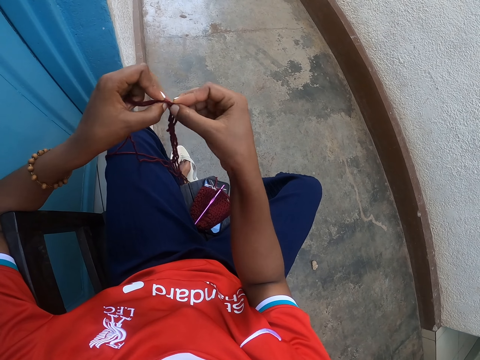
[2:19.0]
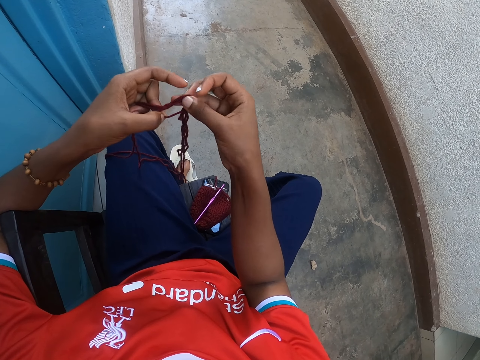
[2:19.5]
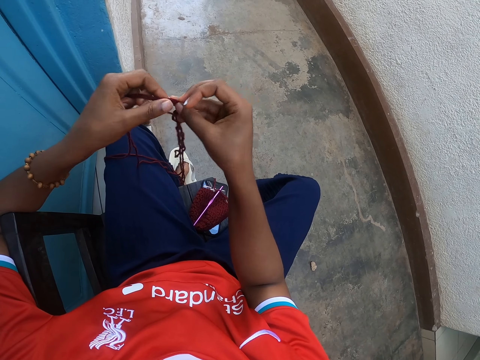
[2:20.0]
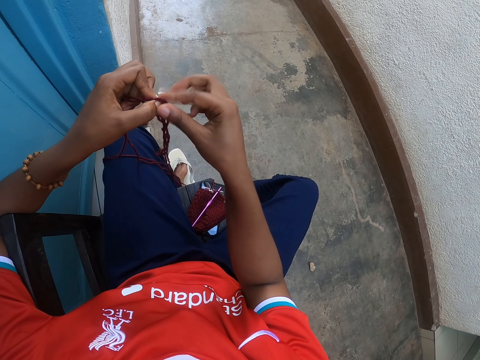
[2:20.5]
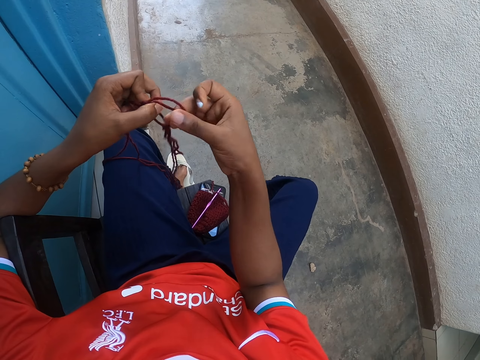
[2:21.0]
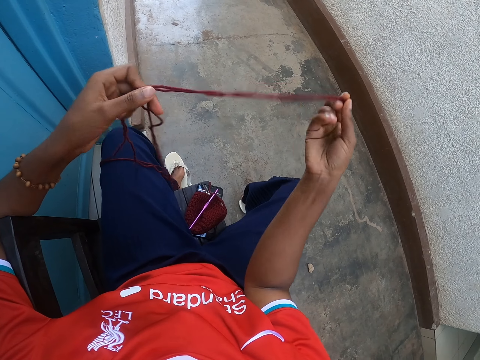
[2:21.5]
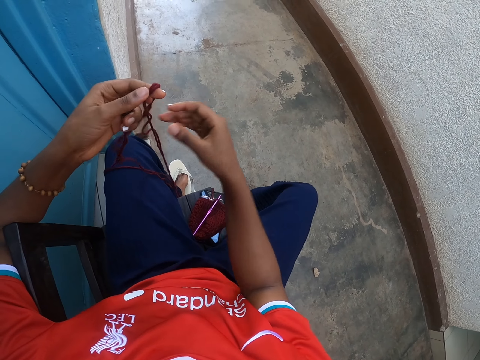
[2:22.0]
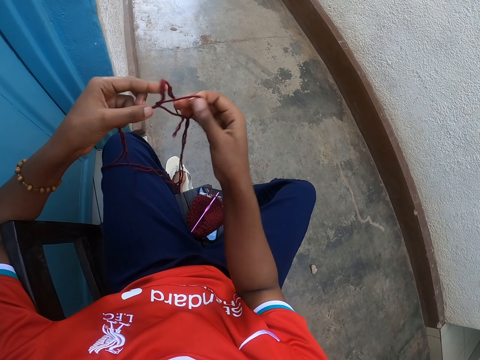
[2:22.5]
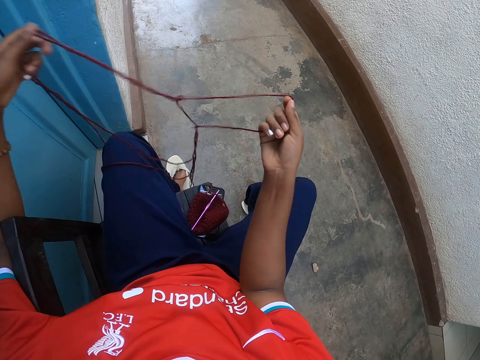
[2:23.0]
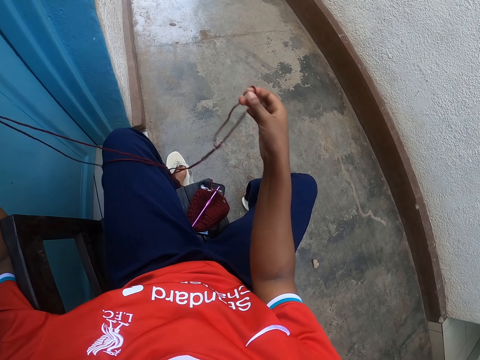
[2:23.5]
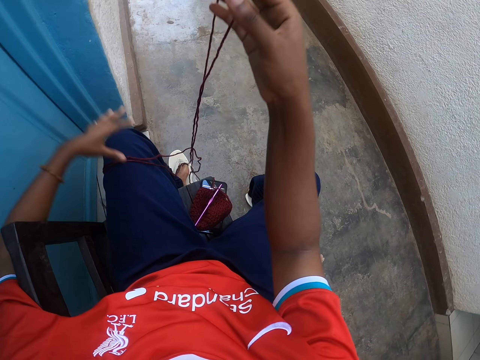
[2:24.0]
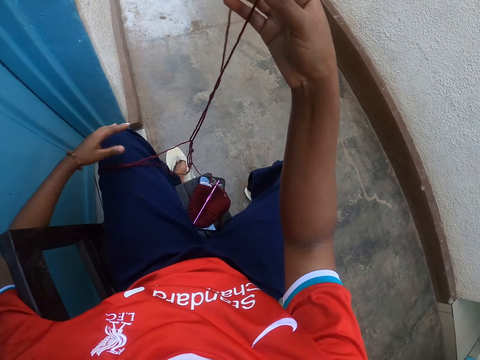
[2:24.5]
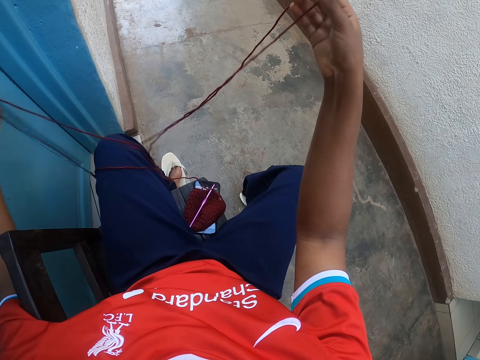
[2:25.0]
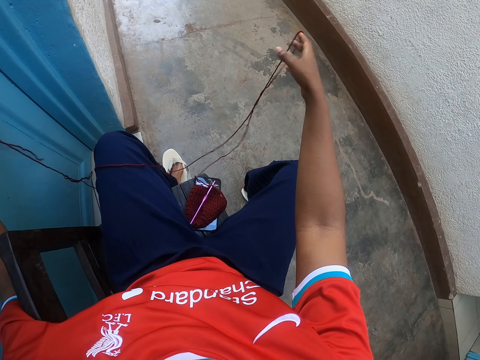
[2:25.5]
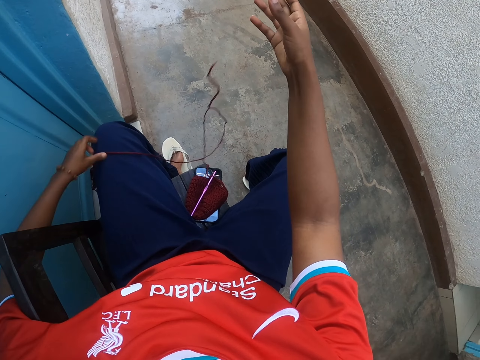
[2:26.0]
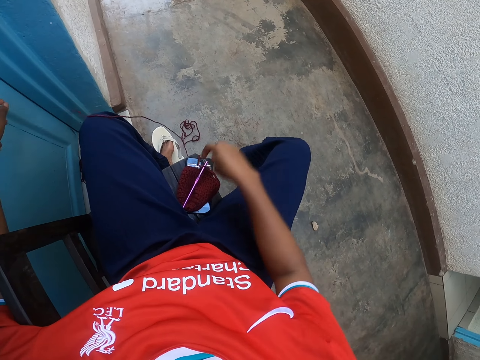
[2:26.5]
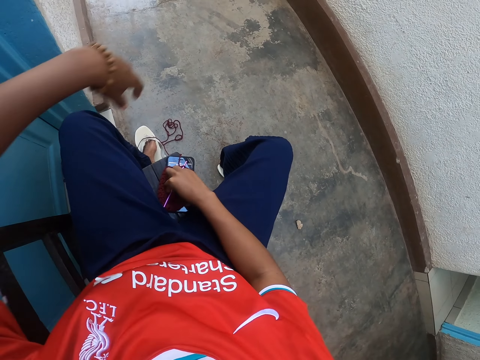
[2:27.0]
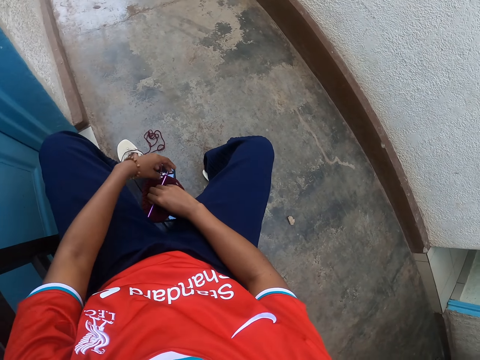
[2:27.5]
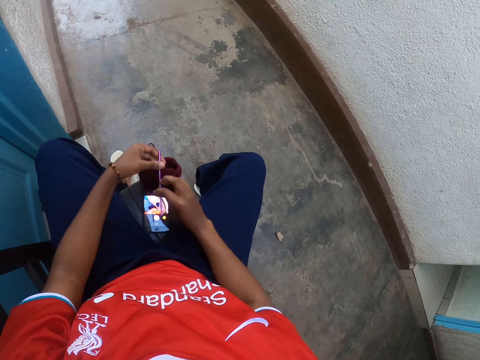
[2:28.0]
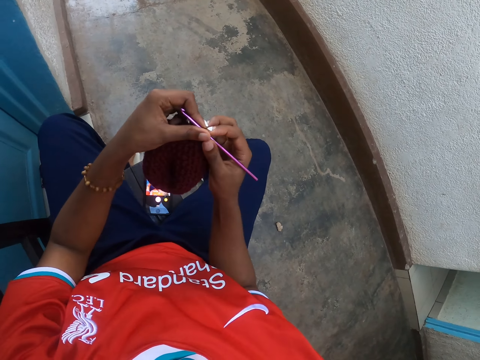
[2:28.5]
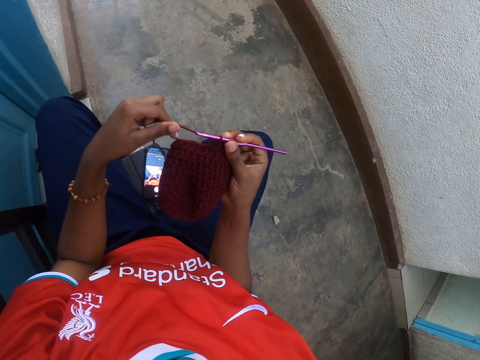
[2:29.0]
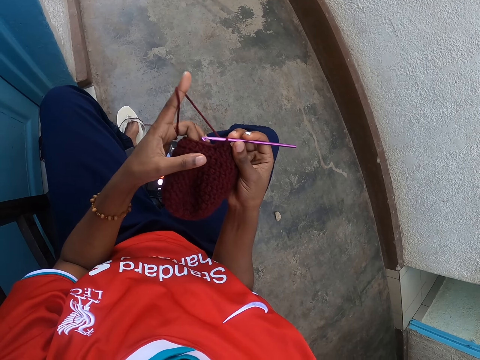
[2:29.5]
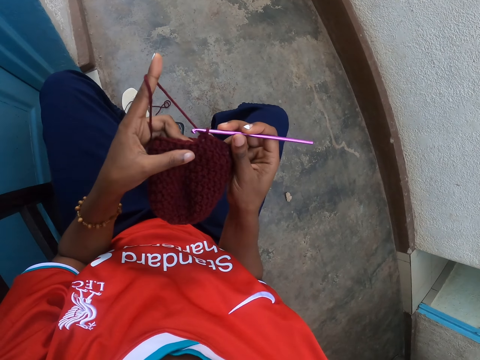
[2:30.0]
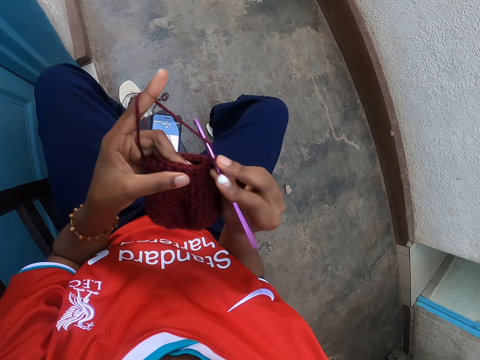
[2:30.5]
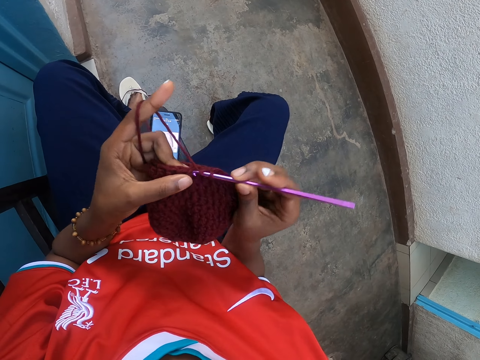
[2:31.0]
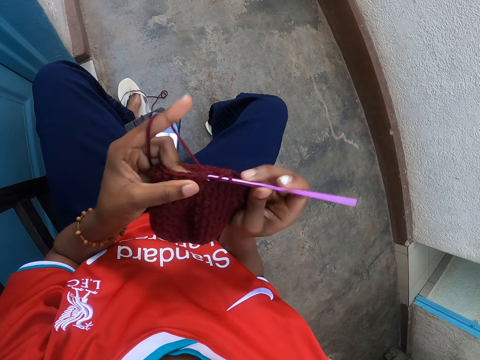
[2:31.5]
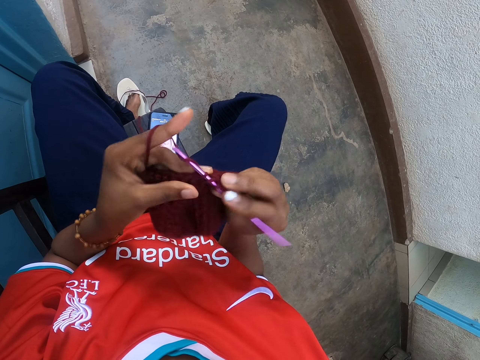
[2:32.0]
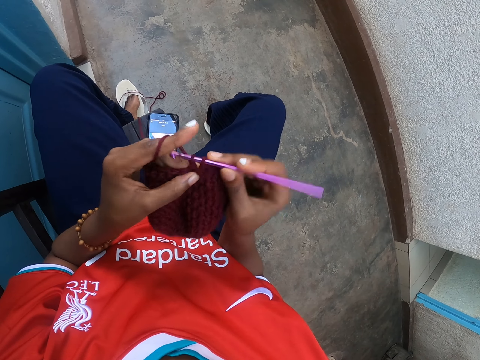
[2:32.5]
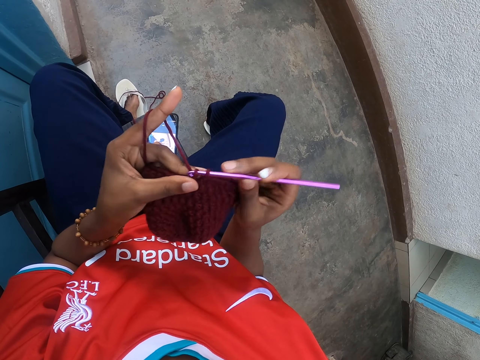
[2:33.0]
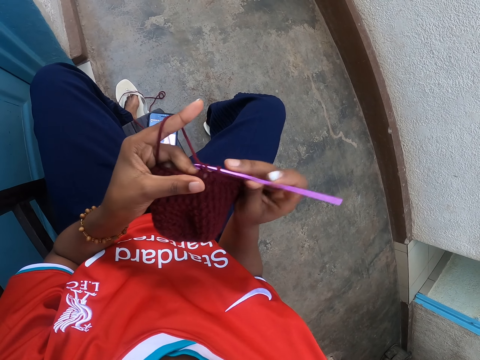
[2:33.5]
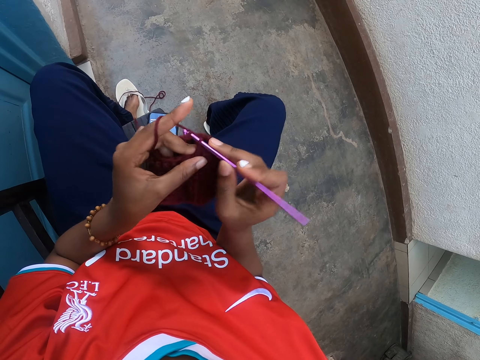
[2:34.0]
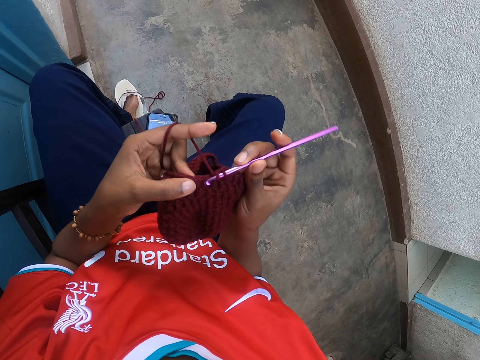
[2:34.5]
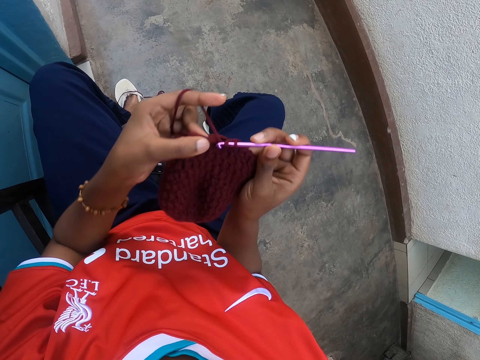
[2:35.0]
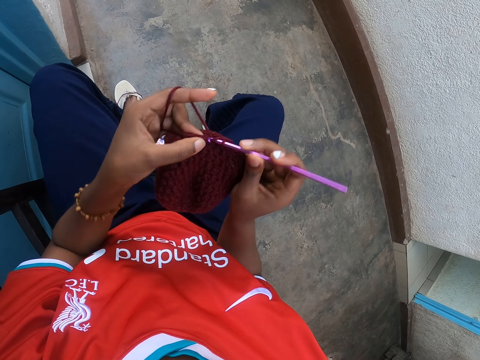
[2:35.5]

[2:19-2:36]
The camera wearer unrolls the string and drops the string. She picks up the knitted yarn and the crochet hook from the phone on the work bench with both hands. She knits the yarn in her left hand with the crochet hook in her right hand. She rolls the string on the finger and holds the fabric firmly.

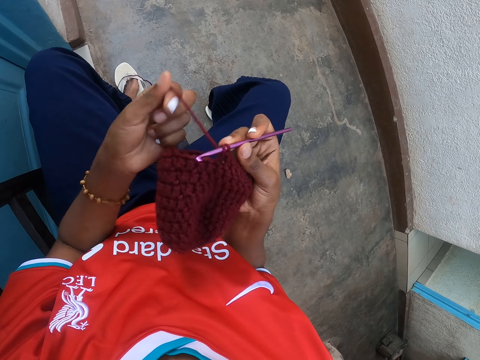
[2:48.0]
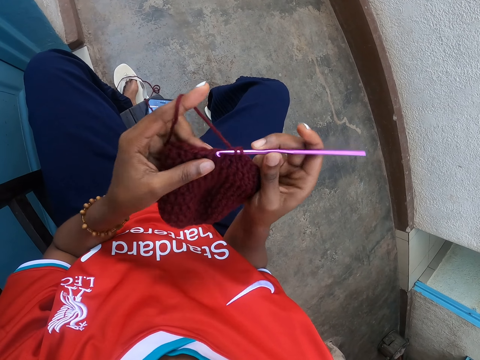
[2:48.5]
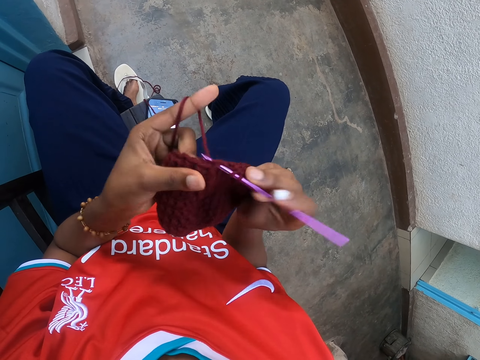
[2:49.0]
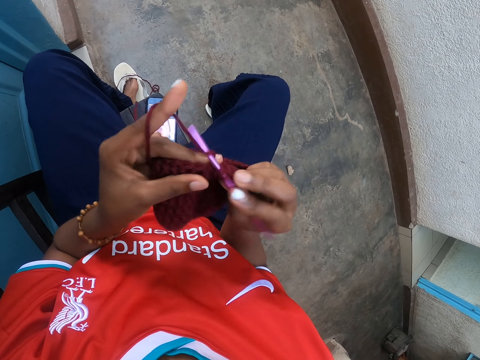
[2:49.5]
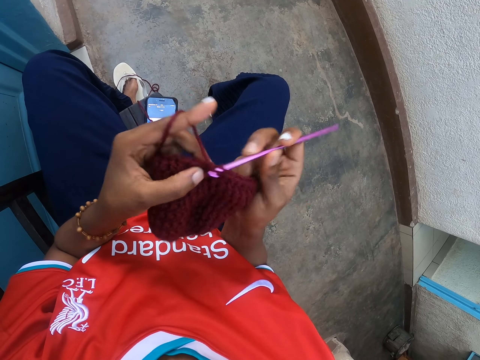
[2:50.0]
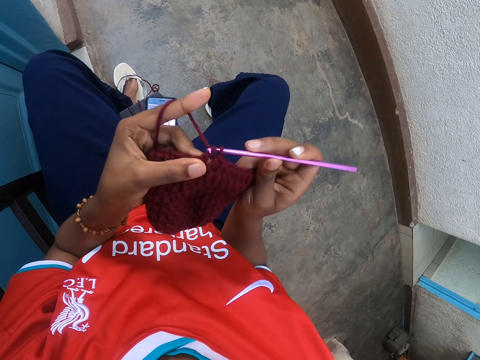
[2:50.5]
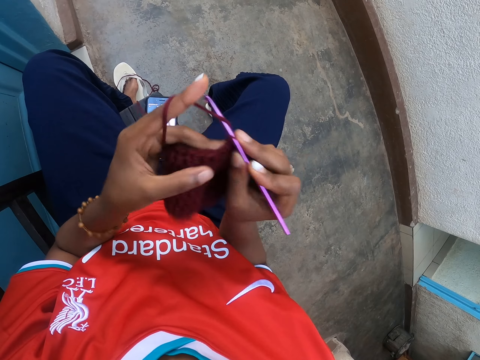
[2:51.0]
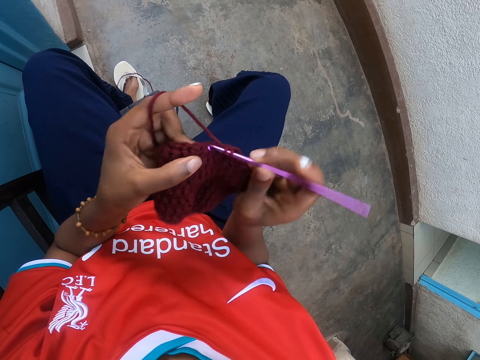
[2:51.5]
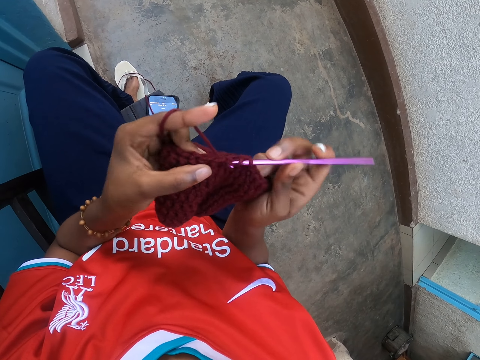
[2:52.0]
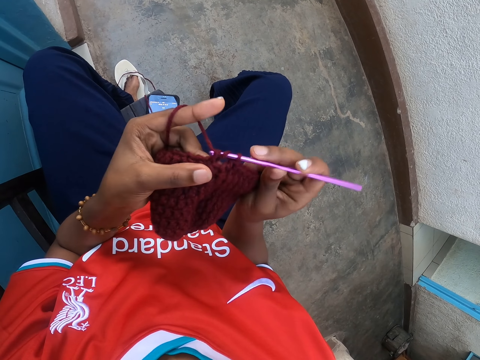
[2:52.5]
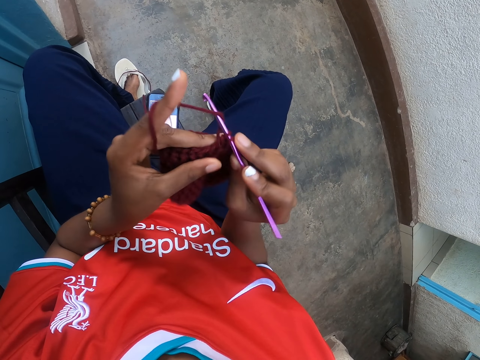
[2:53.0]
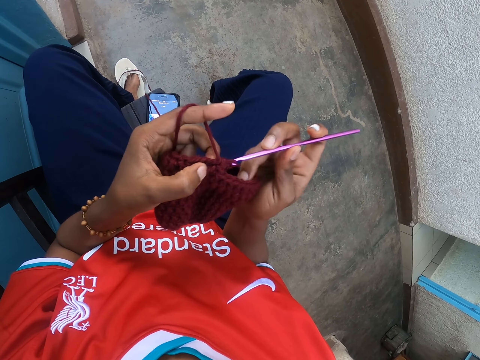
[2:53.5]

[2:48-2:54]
The camera wearer releases the string. They grab the string. They roll the string on the finger. They knit the fabric.

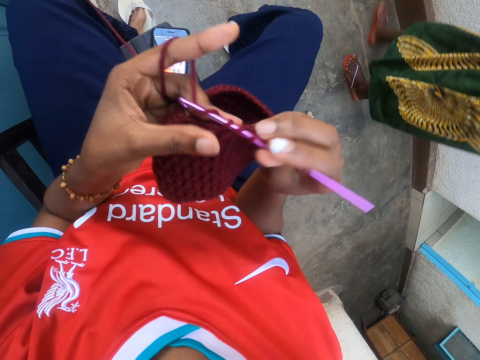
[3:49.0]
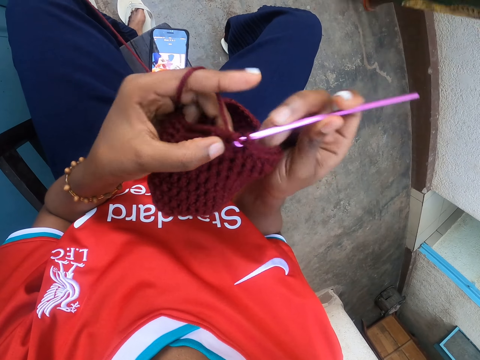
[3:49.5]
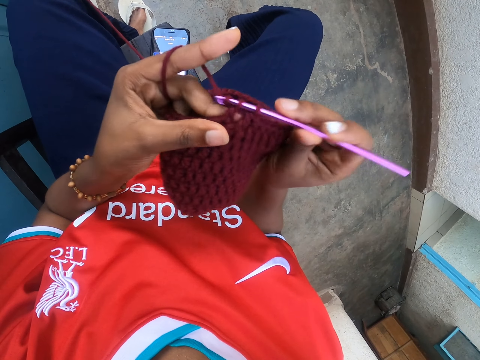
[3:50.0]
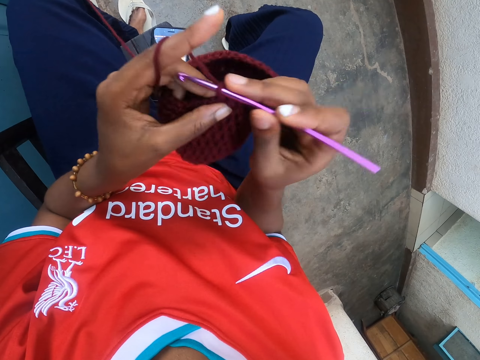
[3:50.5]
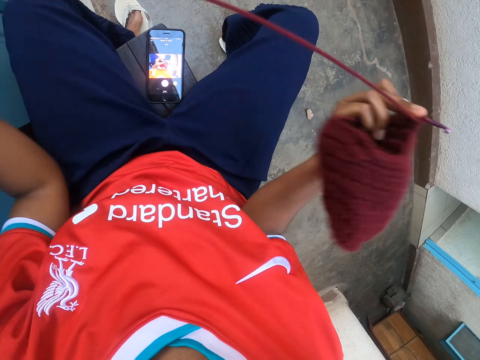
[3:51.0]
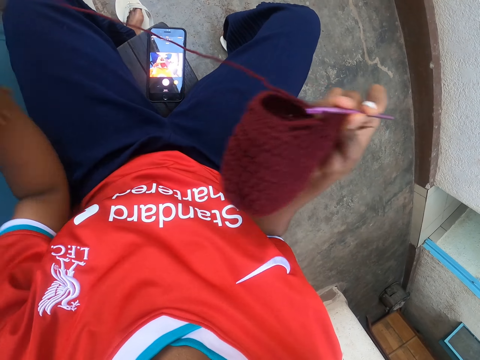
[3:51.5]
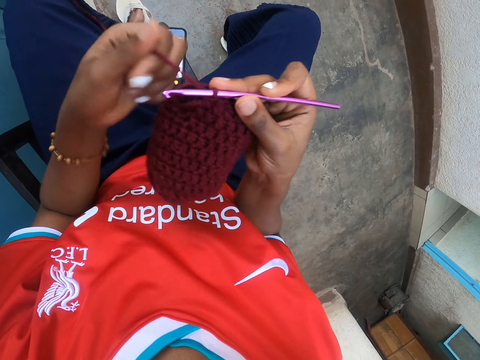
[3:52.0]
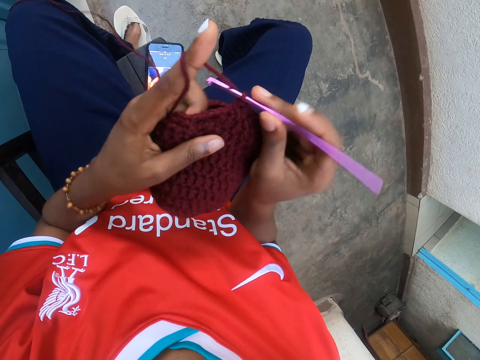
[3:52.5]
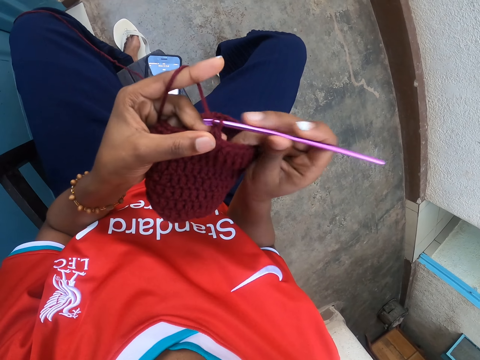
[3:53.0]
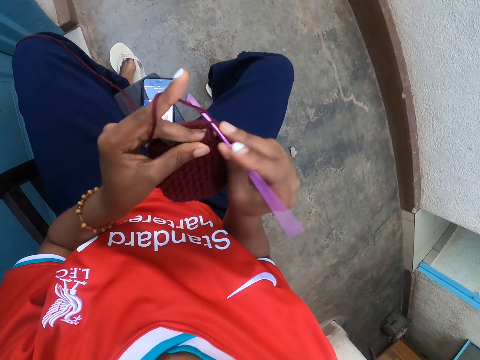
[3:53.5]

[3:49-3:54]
The camera wearer pulls the string. They grab the string. They roll the string on the finger. They hold the fabric with fingers.
